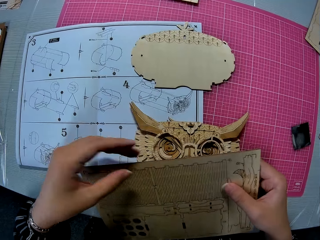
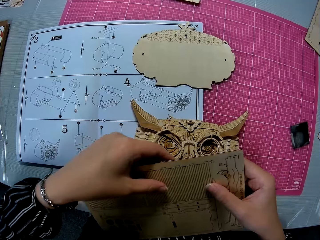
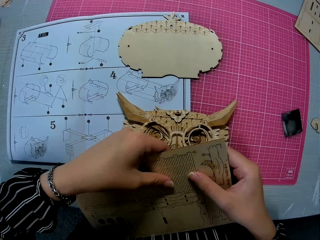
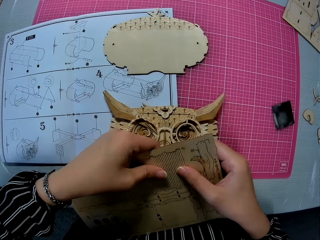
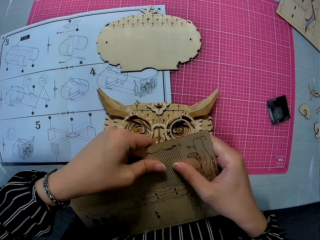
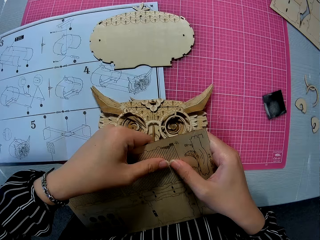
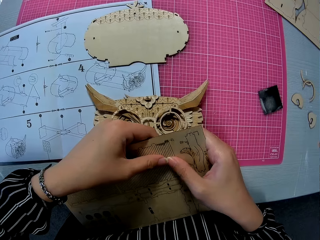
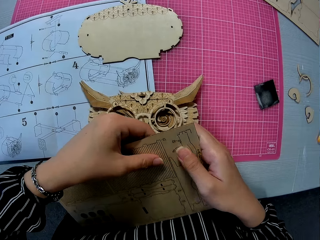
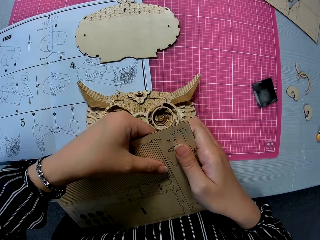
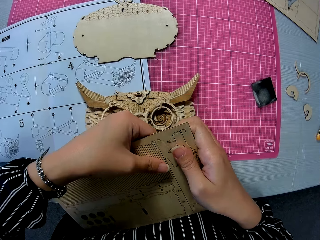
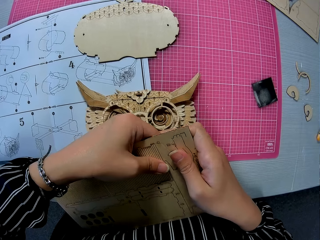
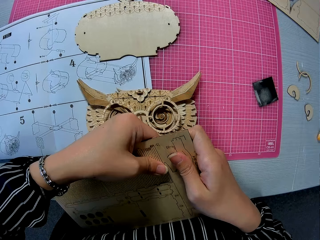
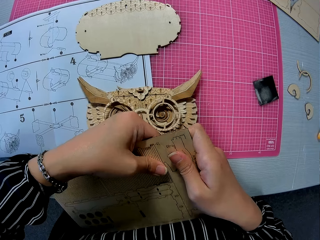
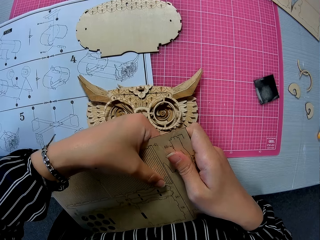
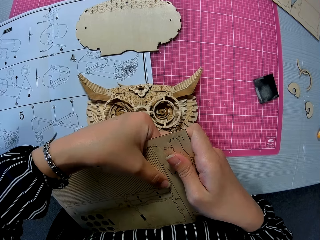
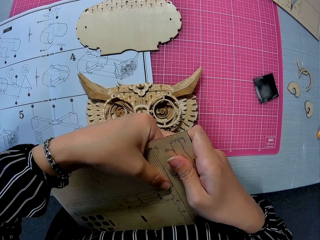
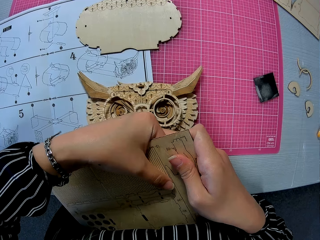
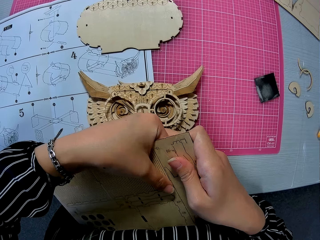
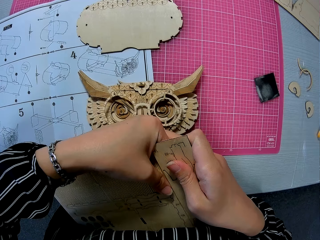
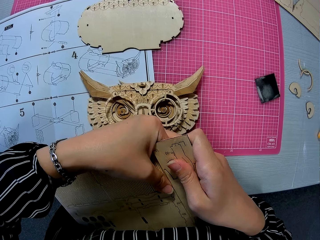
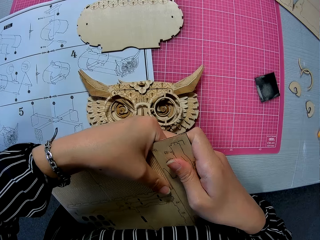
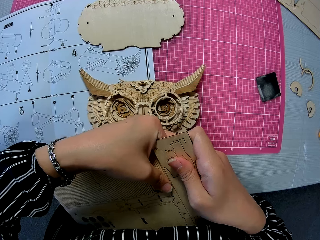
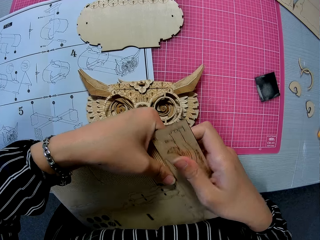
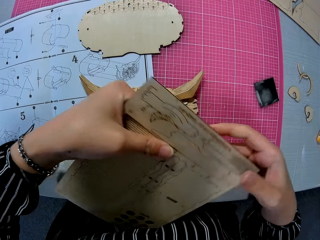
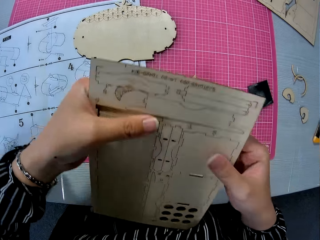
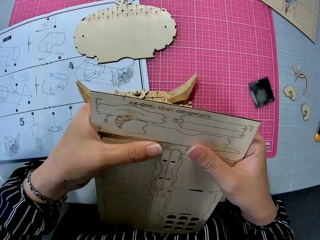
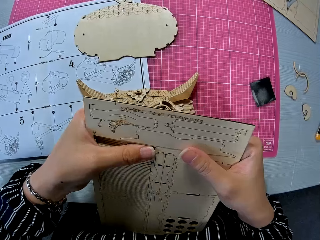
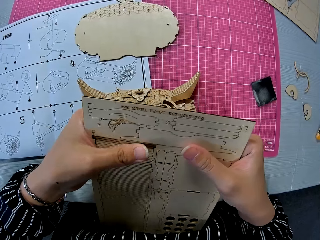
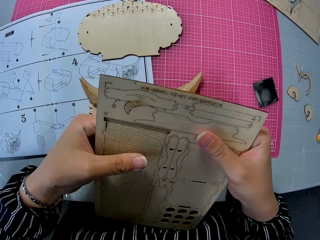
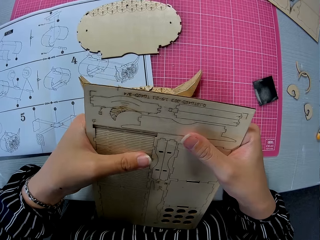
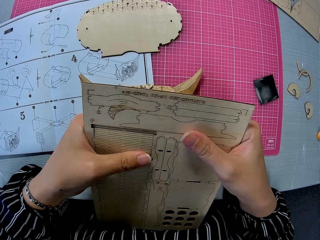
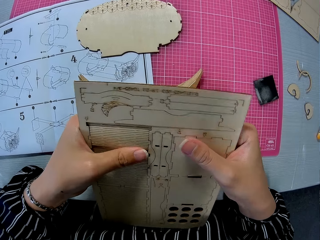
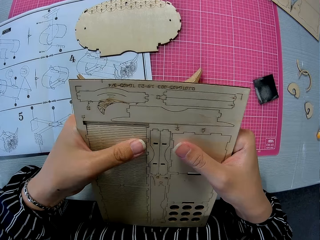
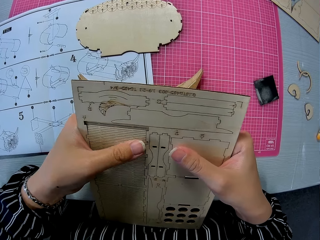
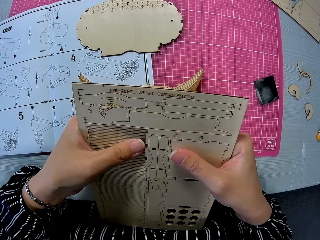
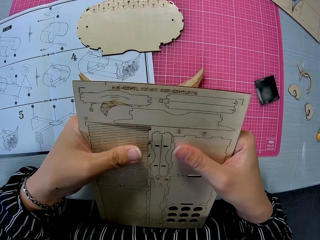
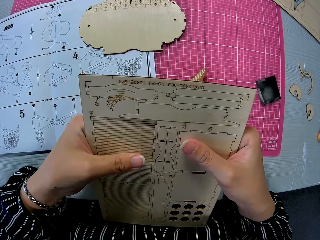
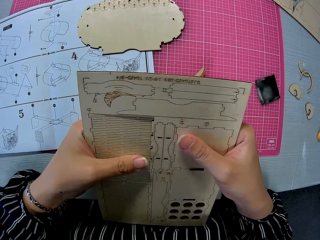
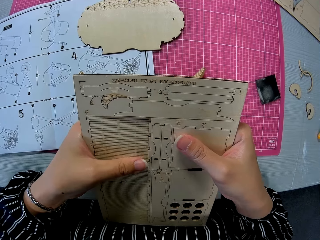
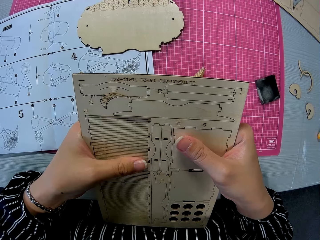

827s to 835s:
The camera wearer pushes out a piece from the wooden puzzle sheet. They disconnect the laser cut.

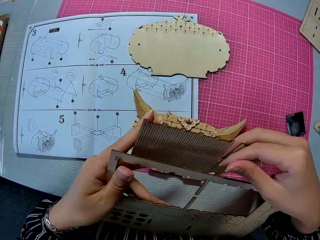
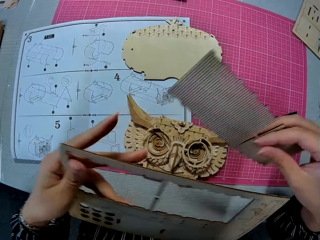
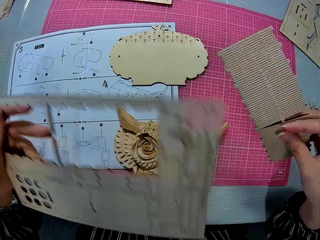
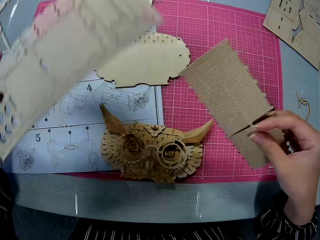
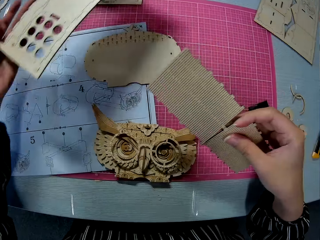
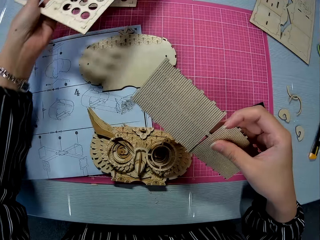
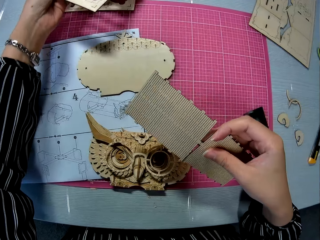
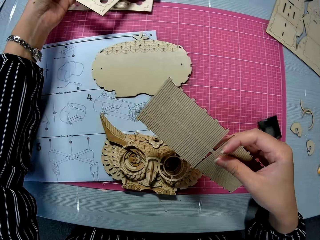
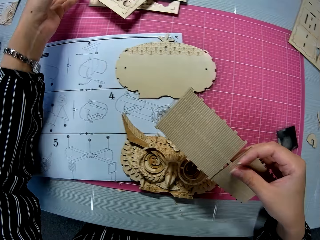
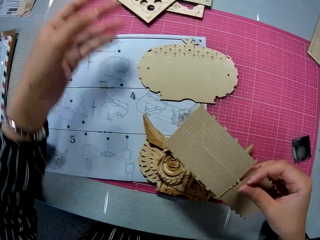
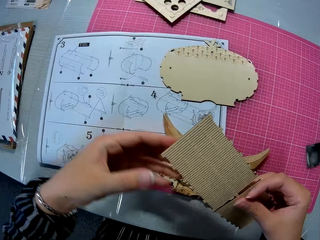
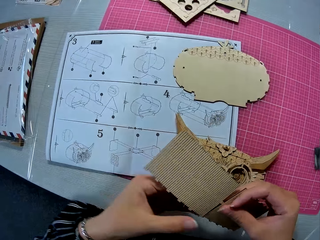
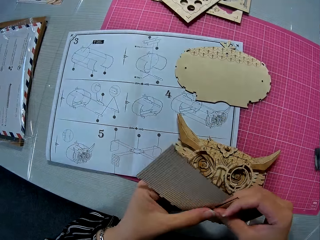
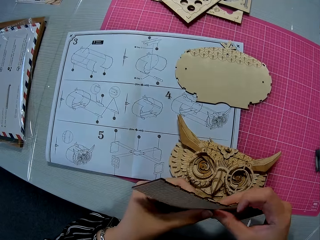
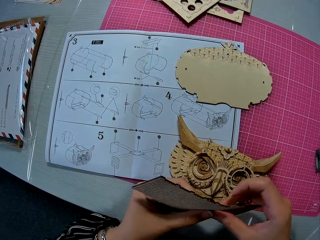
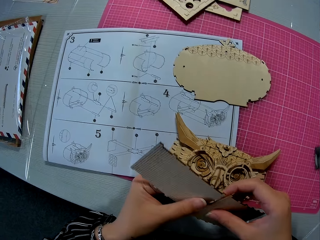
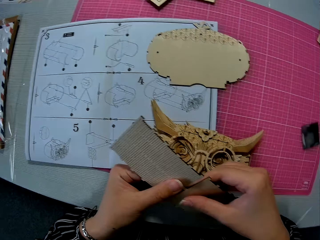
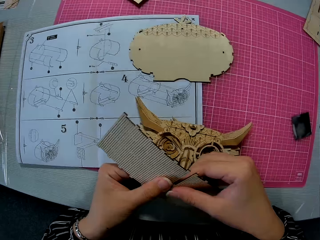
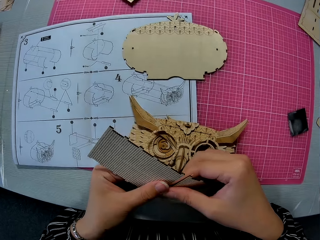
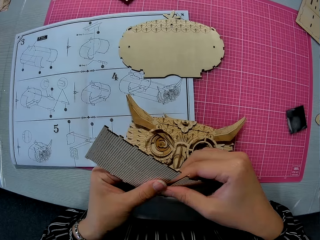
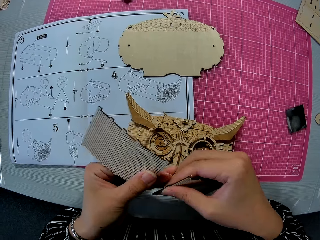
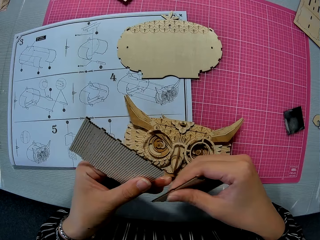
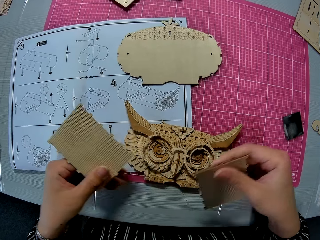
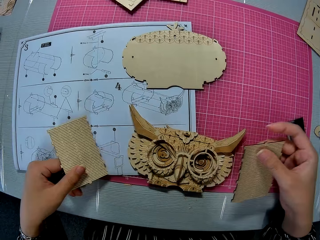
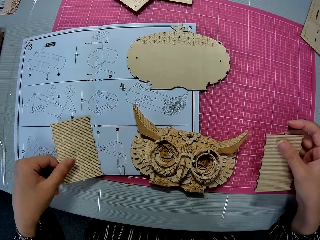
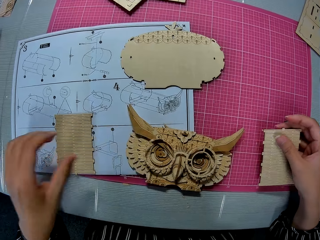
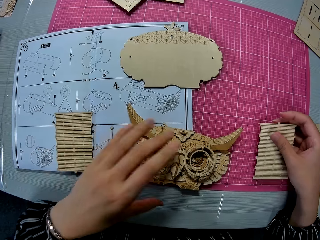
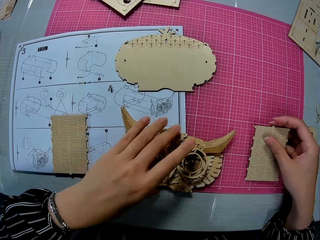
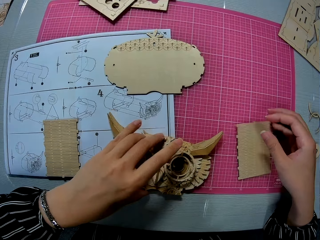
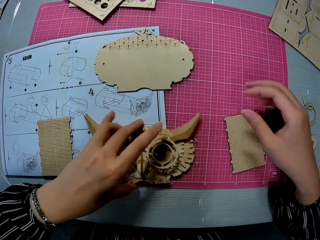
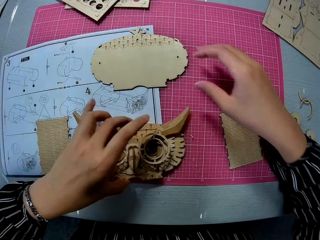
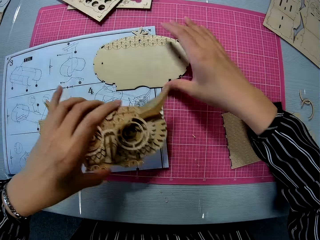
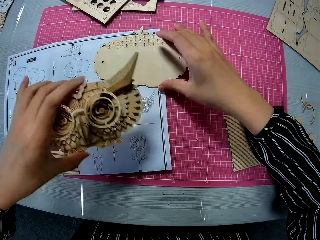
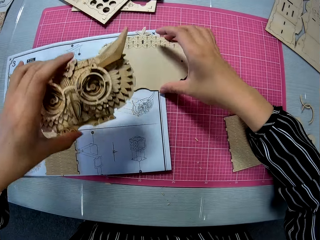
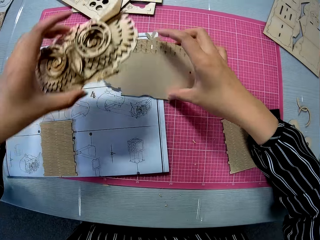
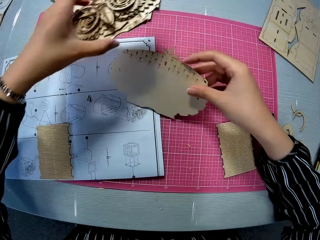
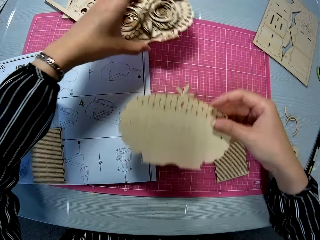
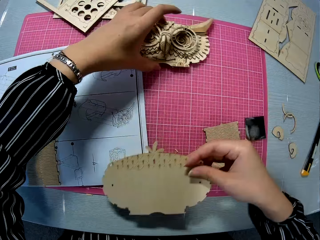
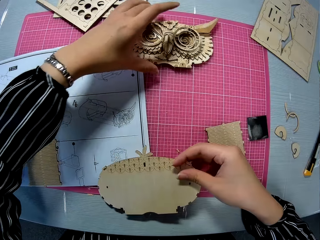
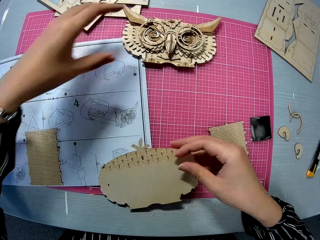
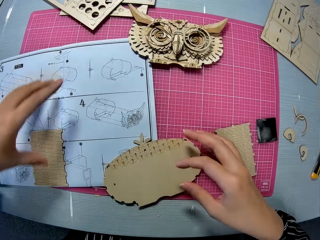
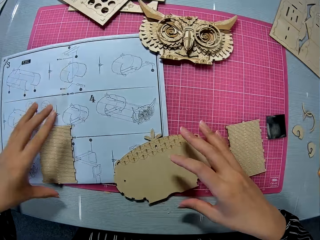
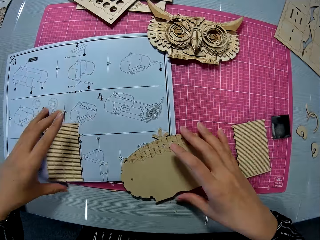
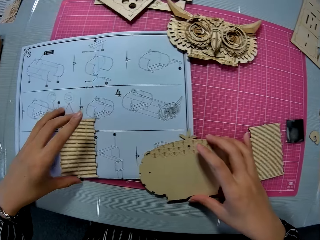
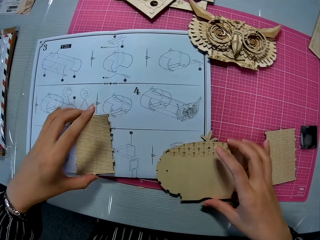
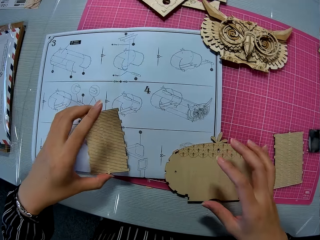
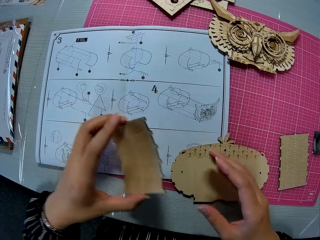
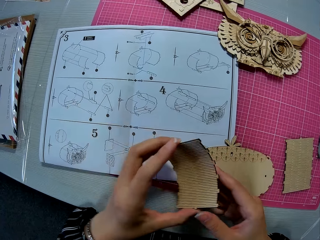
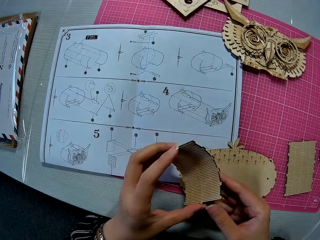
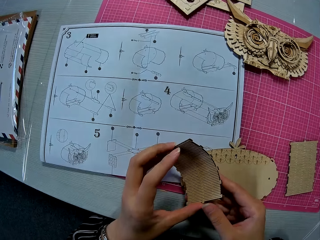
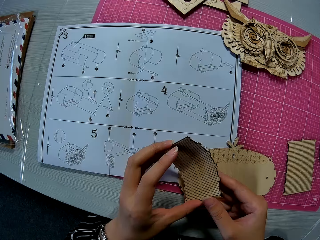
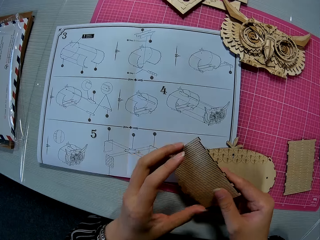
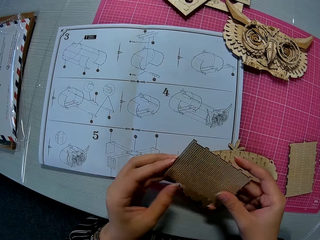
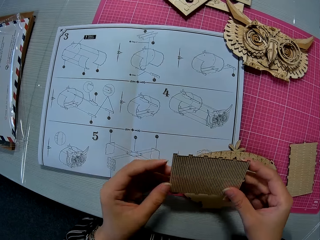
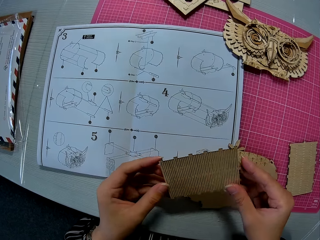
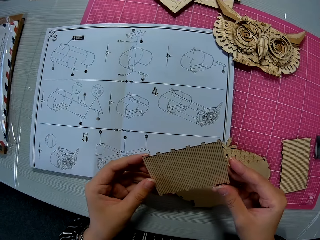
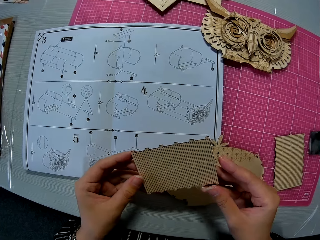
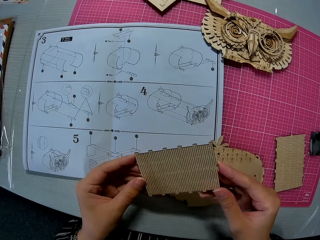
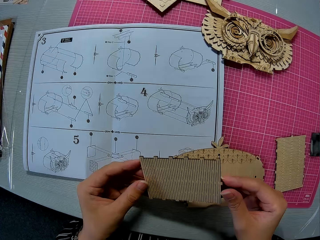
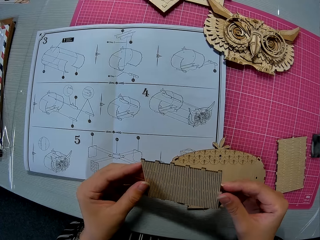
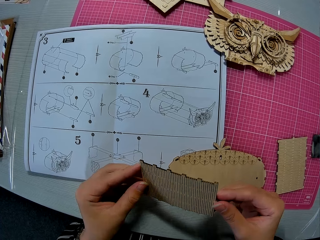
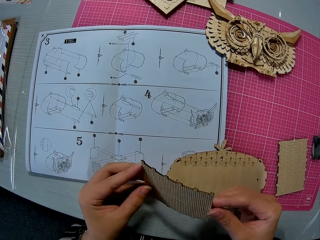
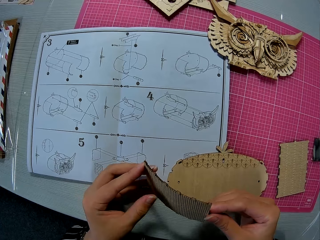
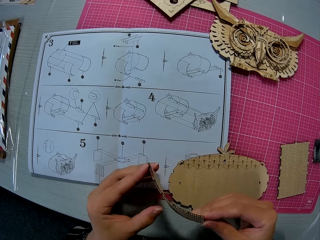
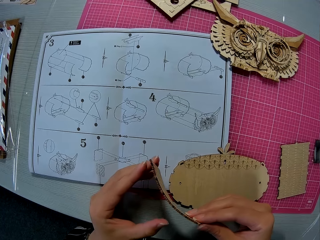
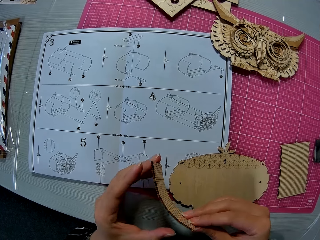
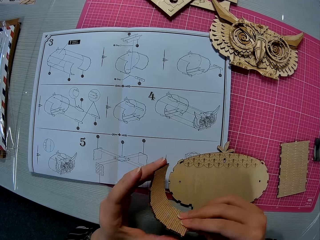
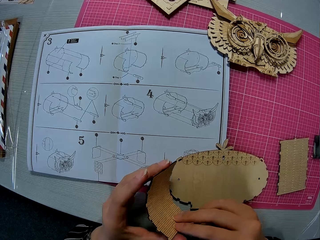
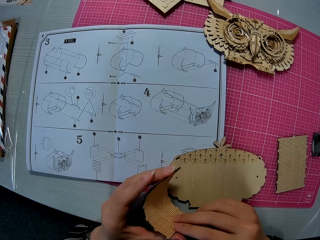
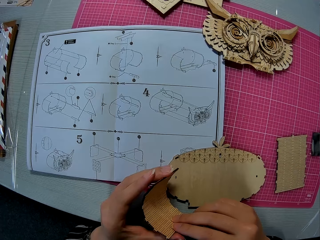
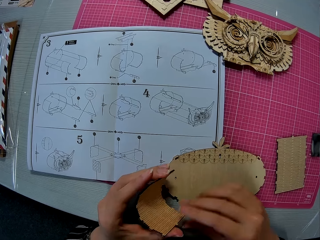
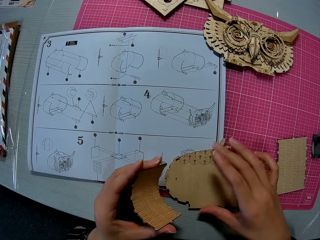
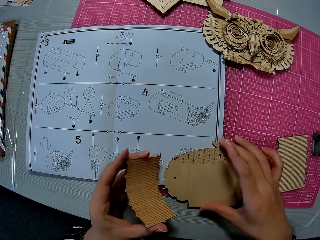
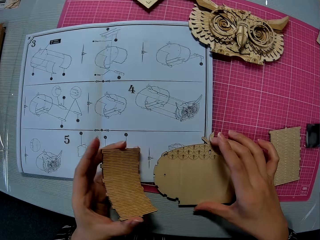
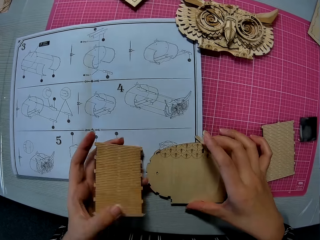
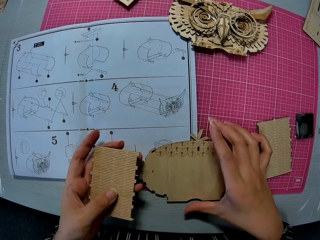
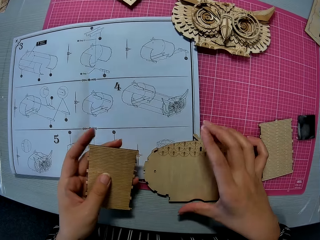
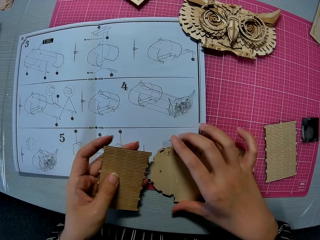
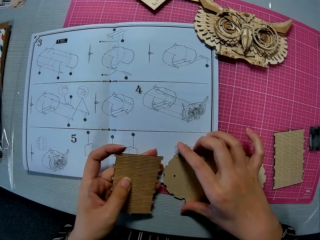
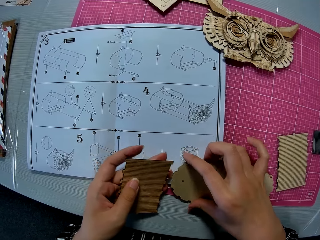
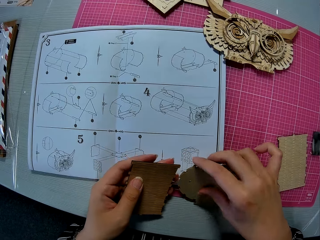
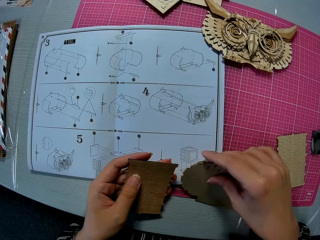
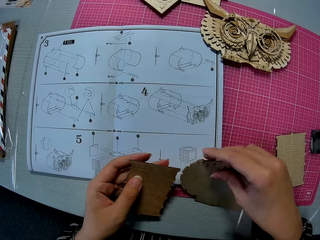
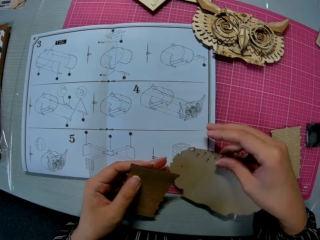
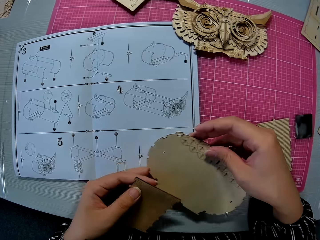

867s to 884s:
The camera wearer drops the wooden puzzle sheet on the other wooden puzzle sheet. She puts a piece of laser cut on the table. She detaches the piece into two. She drops the piece on the paper instruction sheet. She picks up an assembled puzzle piece on the paper instruction sheet, drops a piece on a cutting mat on the table. She picks up the piece on the paper instruction sheet with her right hand. She drops the assembled puzzle piece on the cutting mat with her left hand. She drops the piece on the cutting mat. She picks up the piece on the paper instruction sheet with her left hand. She holds the piece of laser cut. She picks up the piece on the cutting mat with her right hand.
